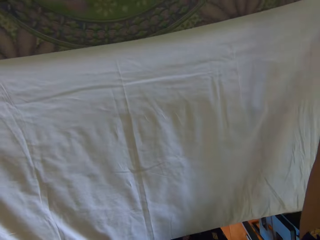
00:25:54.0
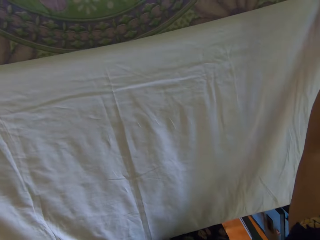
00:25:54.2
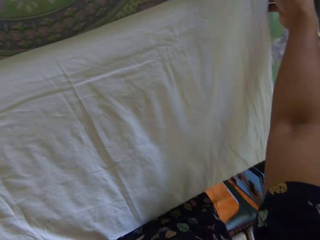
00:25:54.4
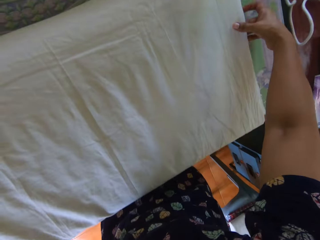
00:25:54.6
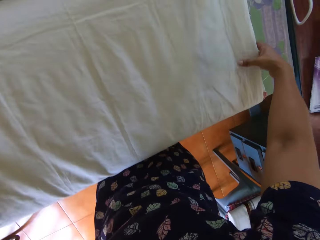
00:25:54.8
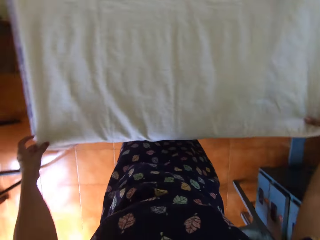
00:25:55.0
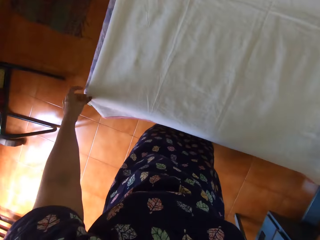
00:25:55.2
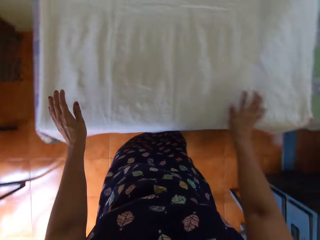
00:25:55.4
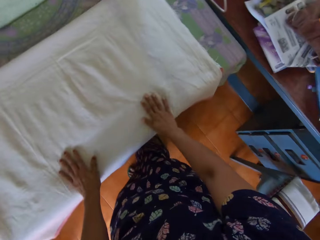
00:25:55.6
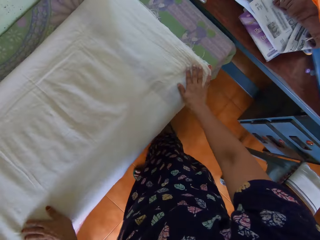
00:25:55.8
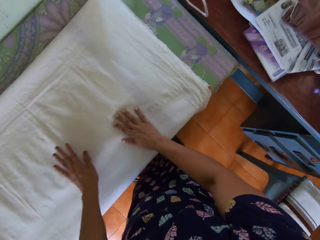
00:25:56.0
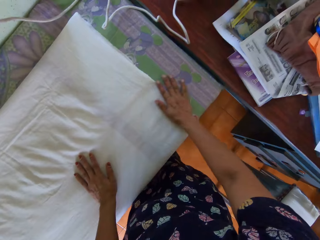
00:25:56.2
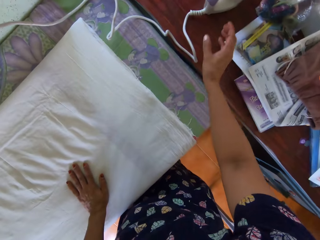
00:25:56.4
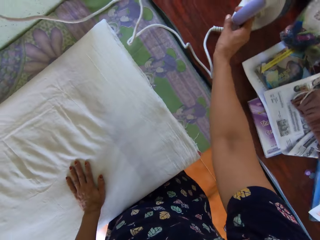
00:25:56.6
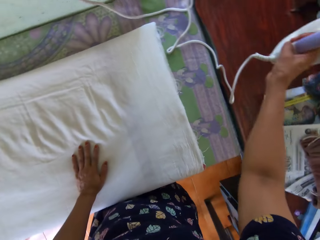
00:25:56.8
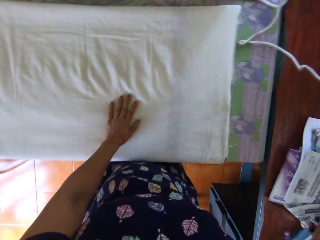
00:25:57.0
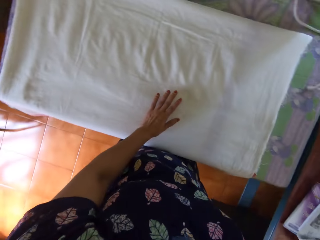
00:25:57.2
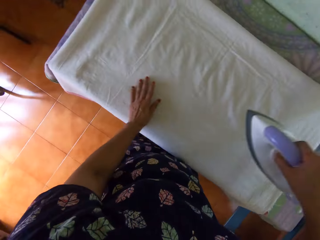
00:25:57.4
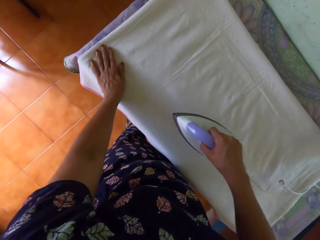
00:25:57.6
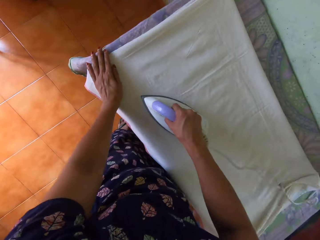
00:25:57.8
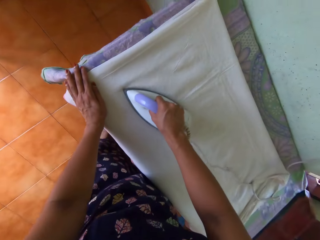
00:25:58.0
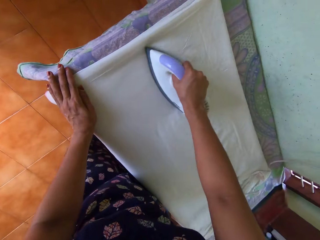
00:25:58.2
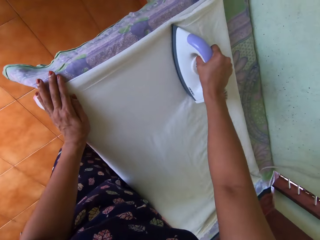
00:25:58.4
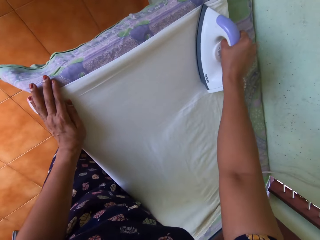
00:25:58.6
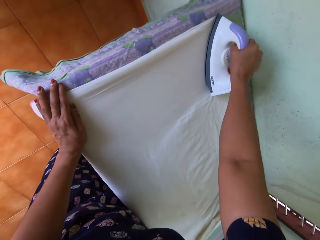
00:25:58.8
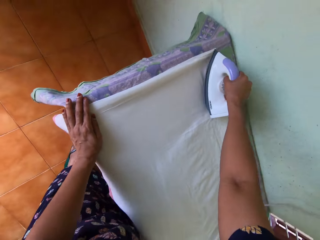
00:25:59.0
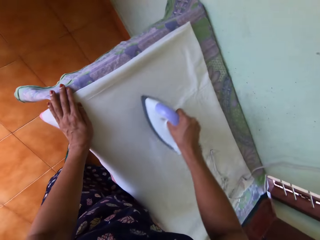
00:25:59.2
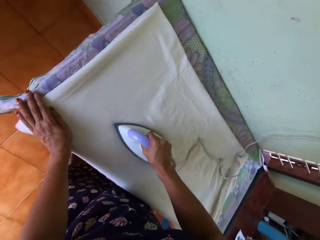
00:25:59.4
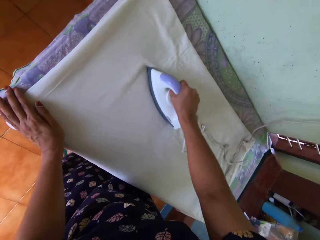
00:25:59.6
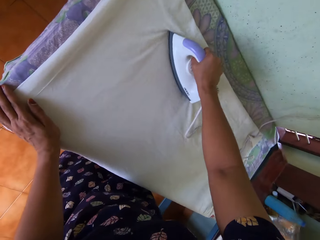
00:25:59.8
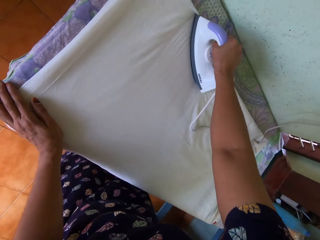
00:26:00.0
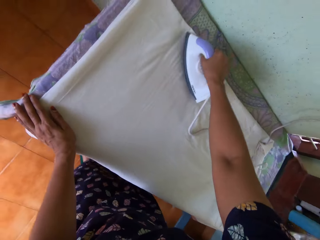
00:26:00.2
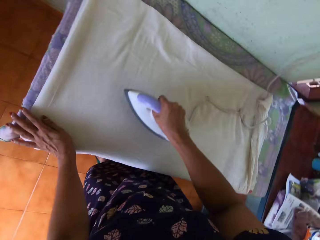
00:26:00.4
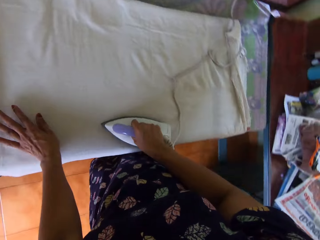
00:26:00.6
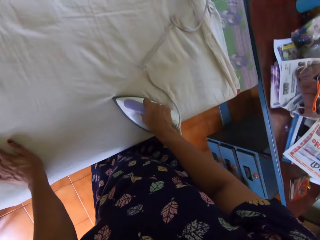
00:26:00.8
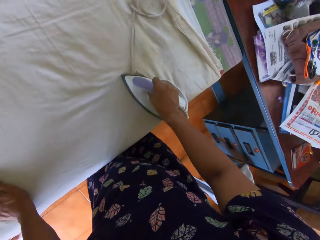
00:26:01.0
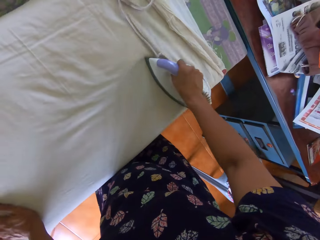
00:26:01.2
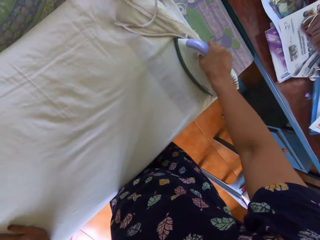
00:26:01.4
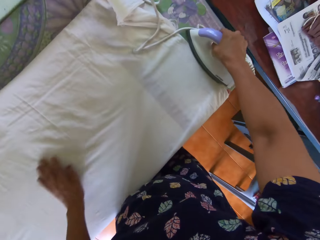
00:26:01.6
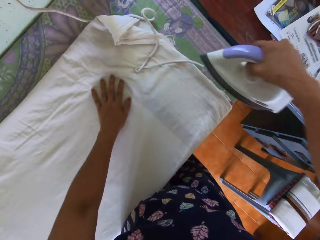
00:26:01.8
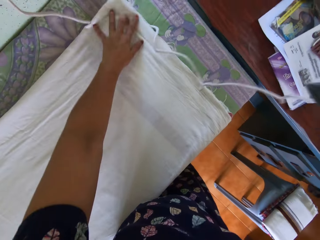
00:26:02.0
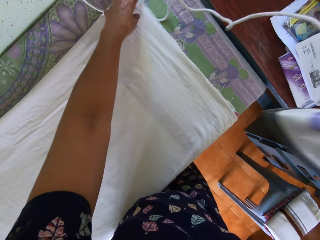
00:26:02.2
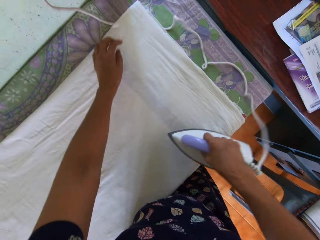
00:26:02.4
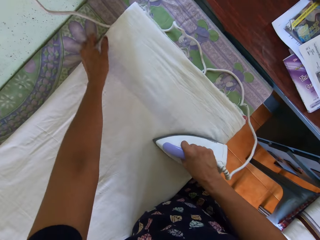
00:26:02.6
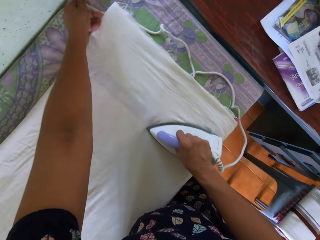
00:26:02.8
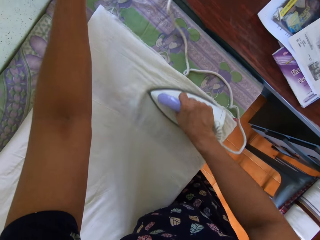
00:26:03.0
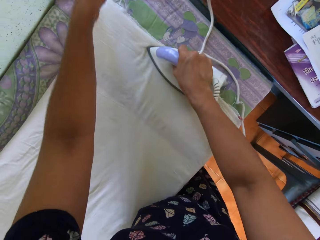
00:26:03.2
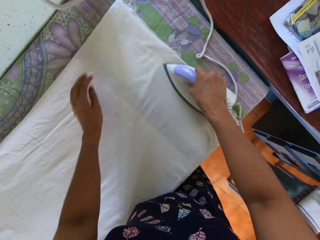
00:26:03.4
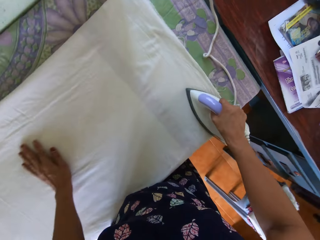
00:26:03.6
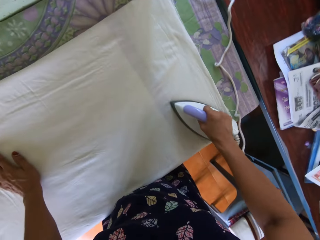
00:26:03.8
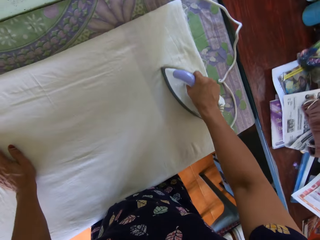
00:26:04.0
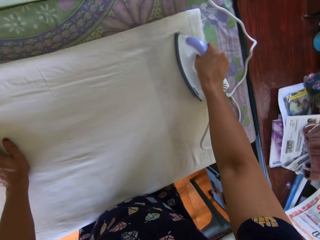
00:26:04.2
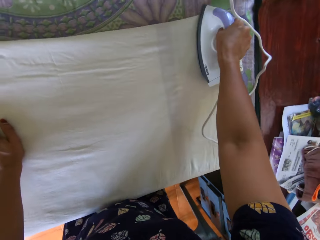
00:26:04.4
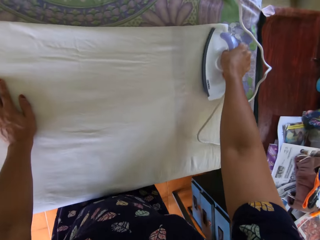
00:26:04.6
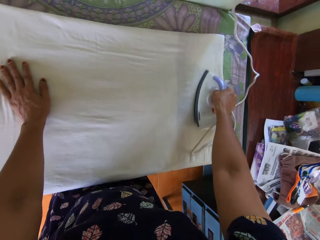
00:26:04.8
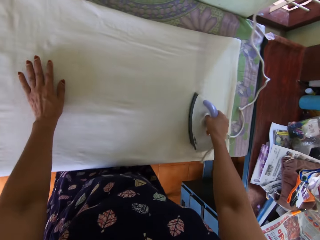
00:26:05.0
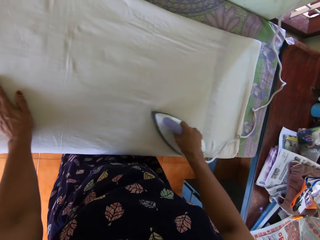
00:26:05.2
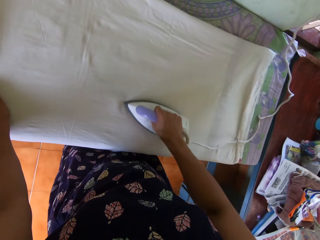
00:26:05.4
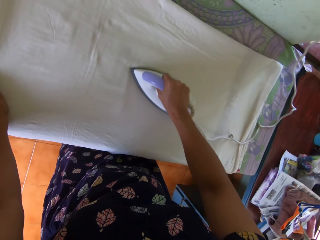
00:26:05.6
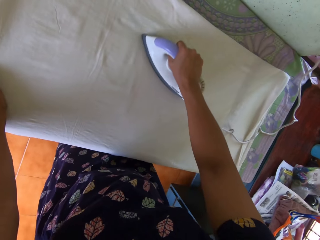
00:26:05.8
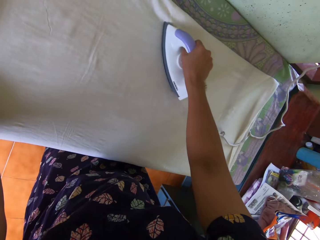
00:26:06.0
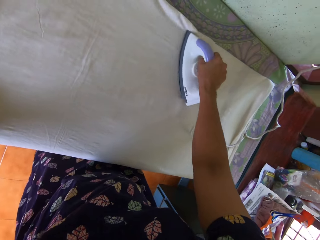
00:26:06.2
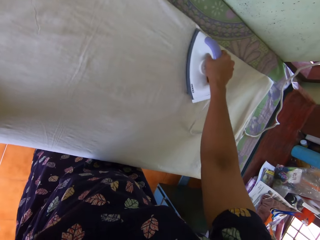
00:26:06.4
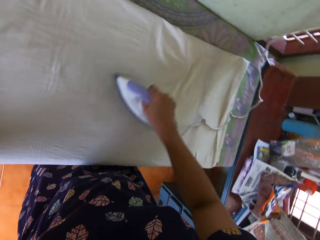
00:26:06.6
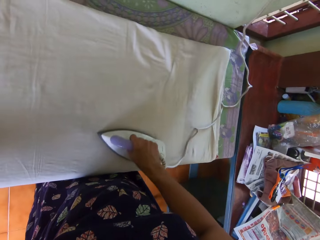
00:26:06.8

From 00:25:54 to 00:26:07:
The camera wearer places the piece of cloth on the table with both hands. She aligns the cloth on the table. She places her left hand on the table. She picks up the pressing iron from another table with her right hand. She irons the piece of cloth. She irons it again. She straightens the piece of cloth on the table with her left hand. She irons the piece of cloth. She removes the power cord of the pressing iron underneath the piece of cloth with her left hand.

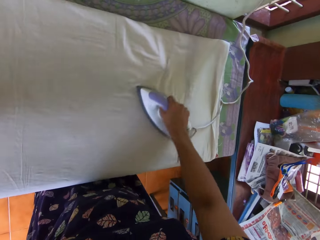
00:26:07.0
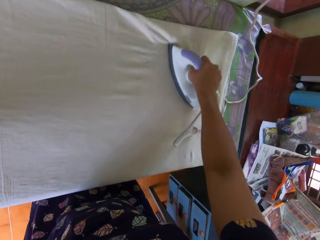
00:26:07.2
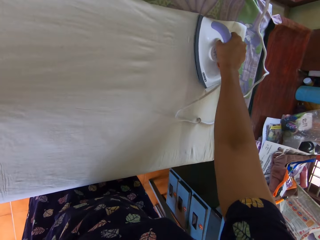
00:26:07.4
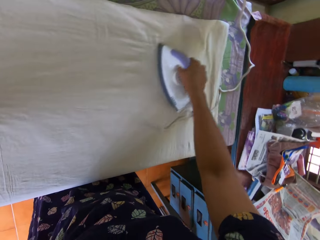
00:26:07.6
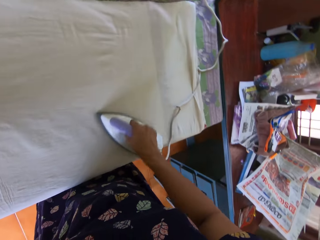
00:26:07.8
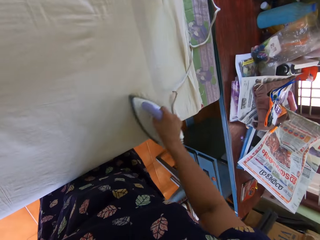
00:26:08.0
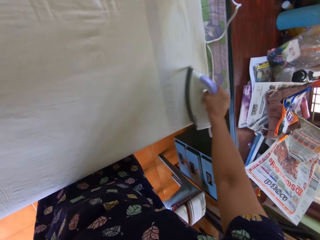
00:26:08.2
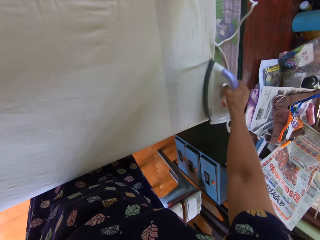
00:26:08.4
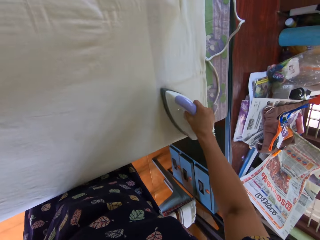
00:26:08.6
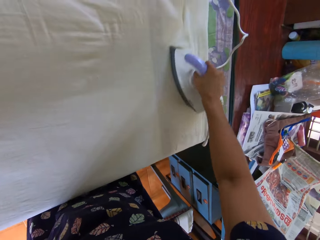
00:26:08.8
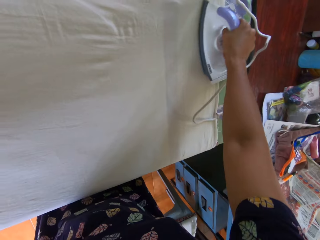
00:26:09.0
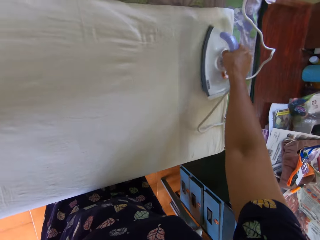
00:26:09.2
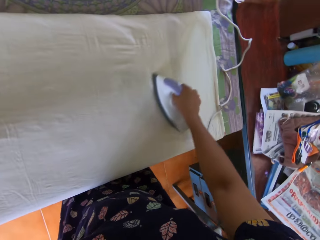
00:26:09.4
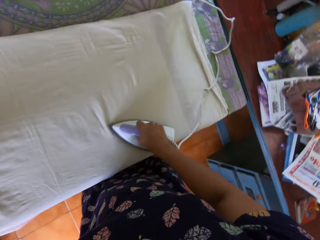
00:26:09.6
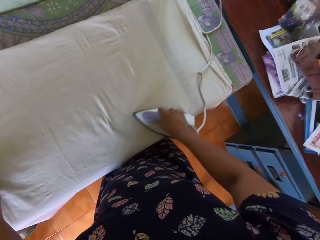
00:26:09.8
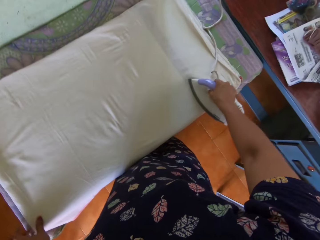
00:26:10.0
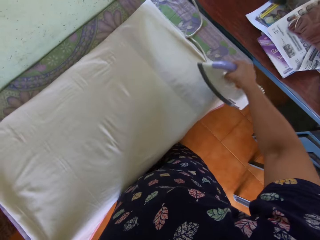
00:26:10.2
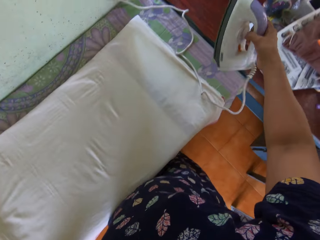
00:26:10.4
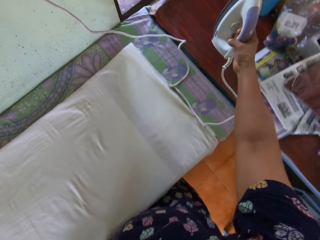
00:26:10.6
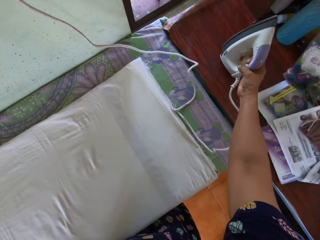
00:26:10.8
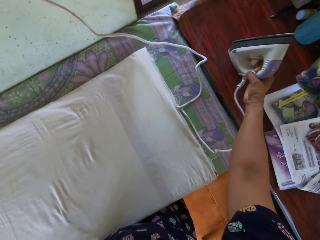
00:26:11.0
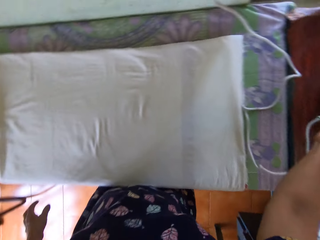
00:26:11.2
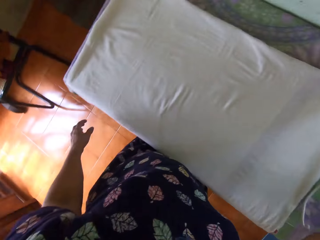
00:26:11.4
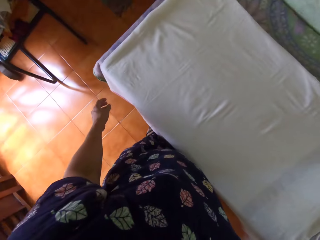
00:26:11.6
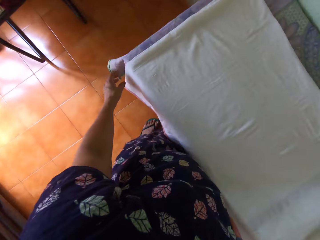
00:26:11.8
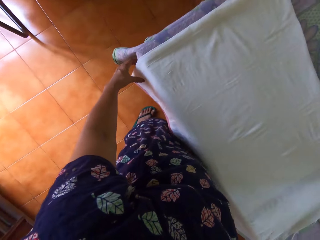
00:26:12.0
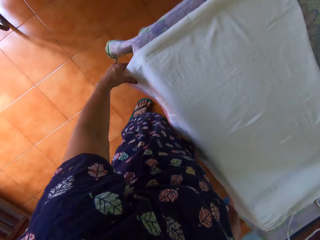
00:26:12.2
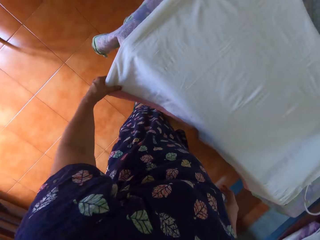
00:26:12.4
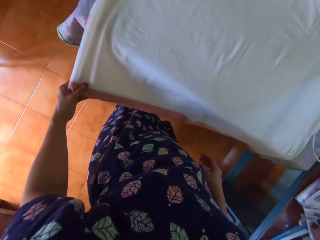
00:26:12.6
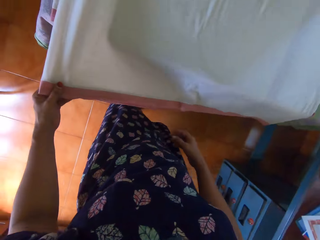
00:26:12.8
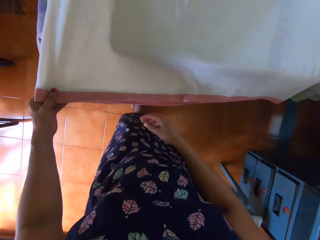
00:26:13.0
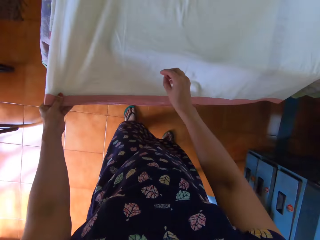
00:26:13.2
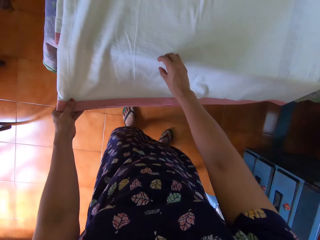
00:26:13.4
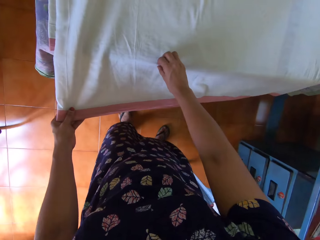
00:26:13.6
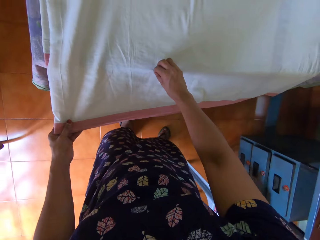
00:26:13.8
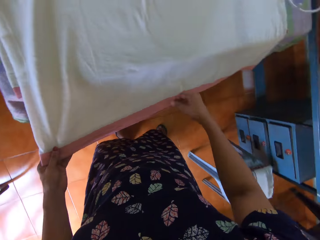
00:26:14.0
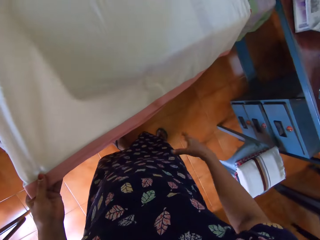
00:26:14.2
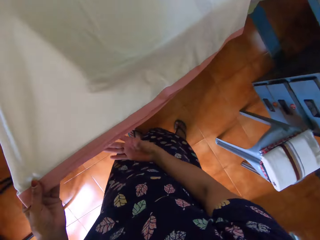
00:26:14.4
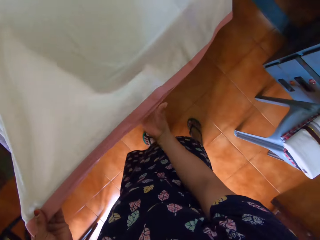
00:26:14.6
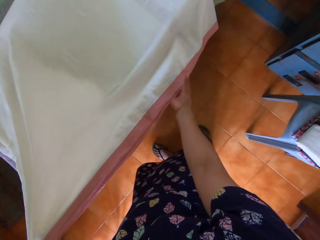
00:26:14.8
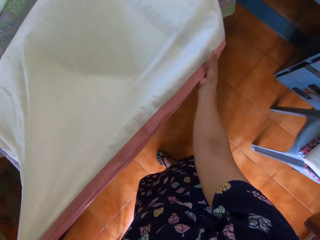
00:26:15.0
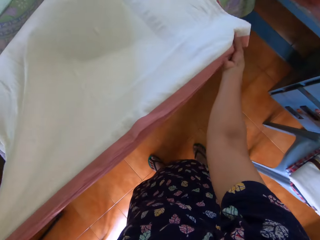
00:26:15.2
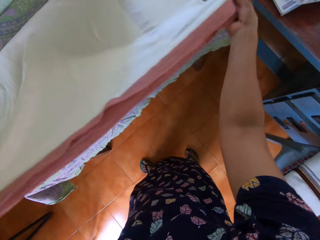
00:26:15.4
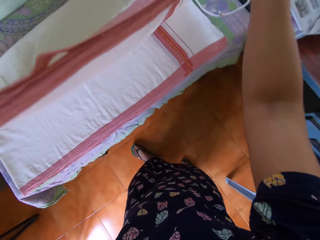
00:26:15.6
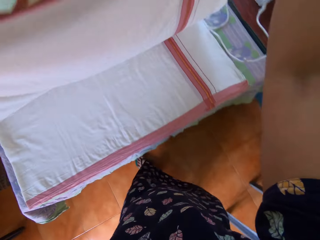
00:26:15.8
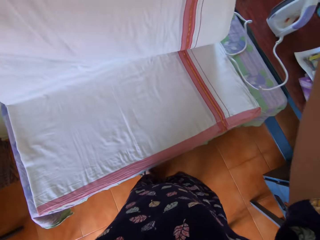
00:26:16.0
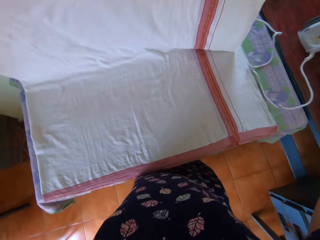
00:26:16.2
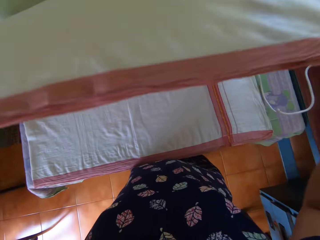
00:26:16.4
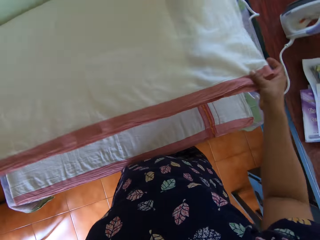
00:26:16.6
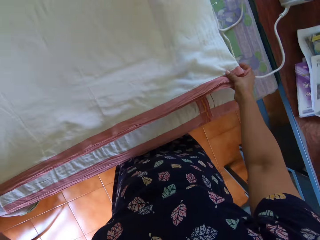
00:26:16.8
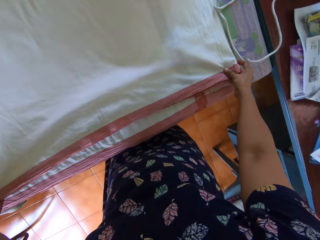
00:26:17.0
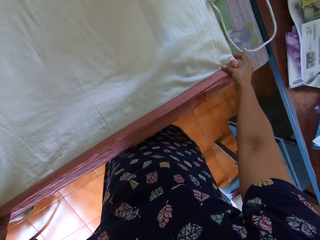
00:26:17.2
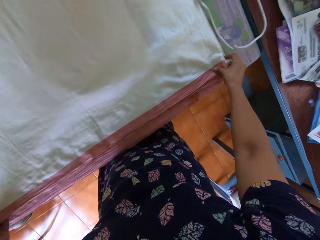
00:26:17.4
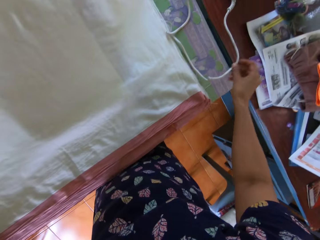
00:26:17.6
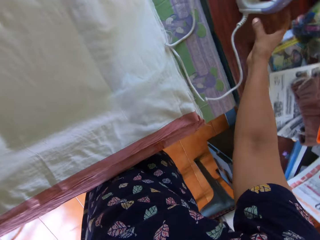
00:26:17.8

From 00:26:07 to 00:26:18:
The camera wearer stands the pressing iron on another table with her right hand. She grabs the edge of the piece of cloth with her left hand. She removes dirt from the piece of cloth with her right hand. She drops something on the floor. She folds the cloth. She straightens the piece of cloth with both hands.
